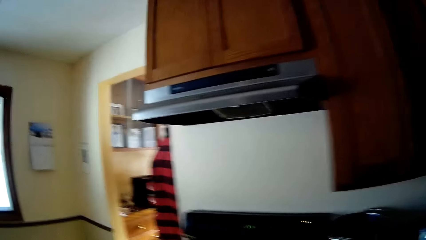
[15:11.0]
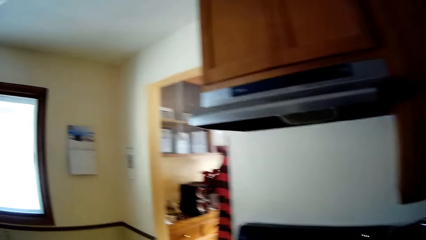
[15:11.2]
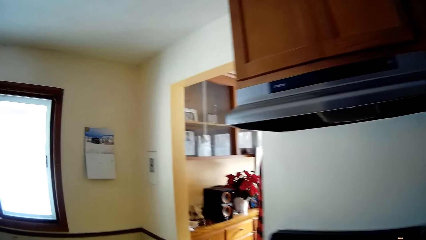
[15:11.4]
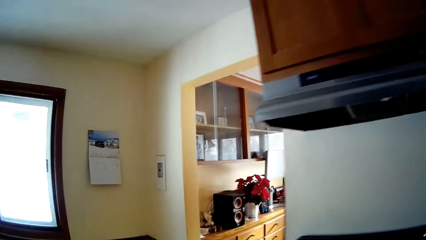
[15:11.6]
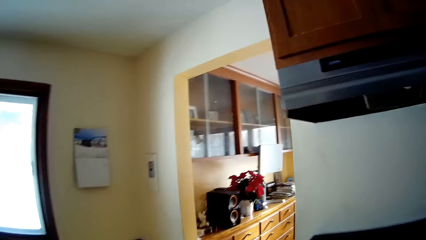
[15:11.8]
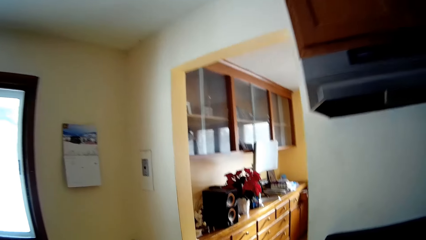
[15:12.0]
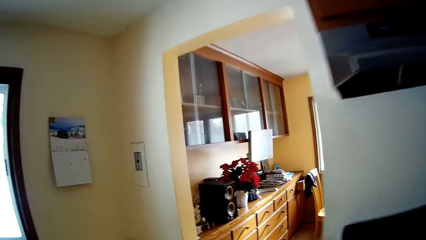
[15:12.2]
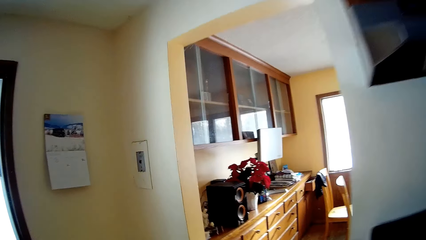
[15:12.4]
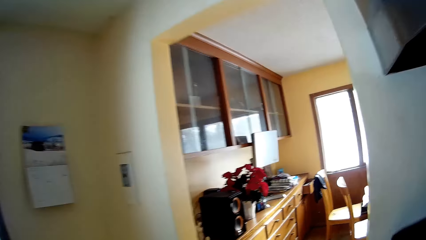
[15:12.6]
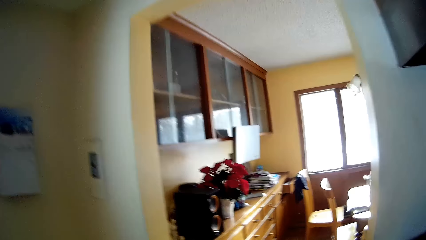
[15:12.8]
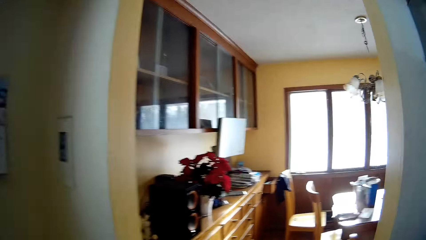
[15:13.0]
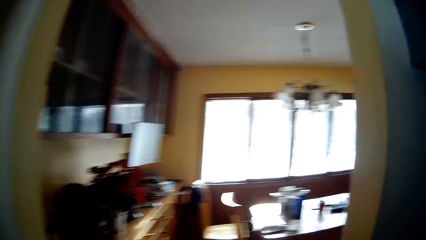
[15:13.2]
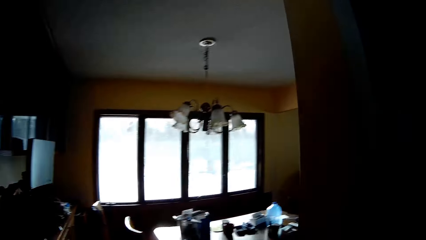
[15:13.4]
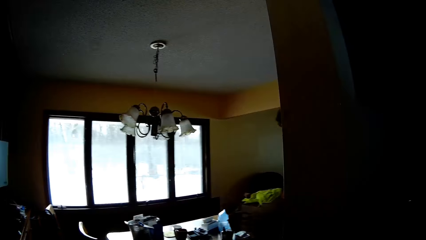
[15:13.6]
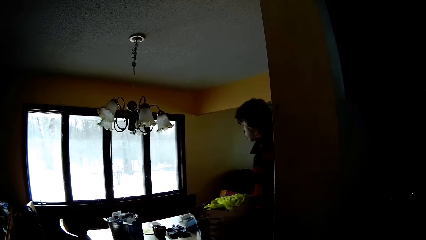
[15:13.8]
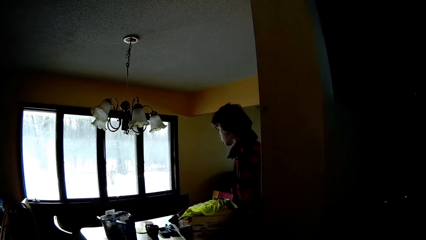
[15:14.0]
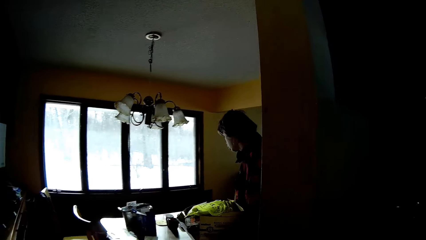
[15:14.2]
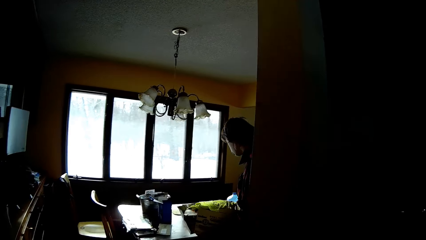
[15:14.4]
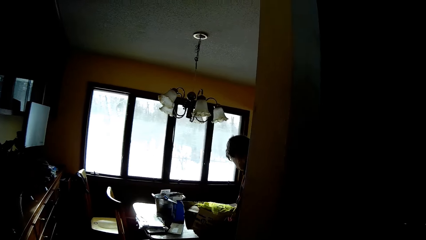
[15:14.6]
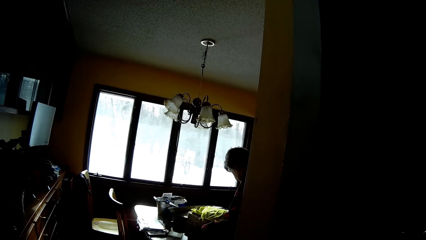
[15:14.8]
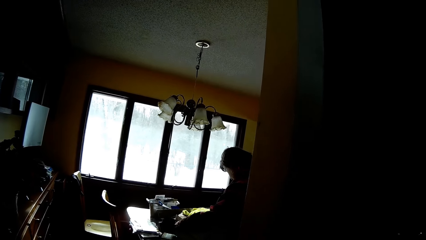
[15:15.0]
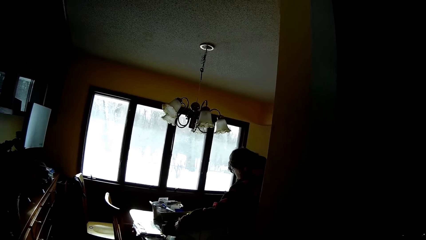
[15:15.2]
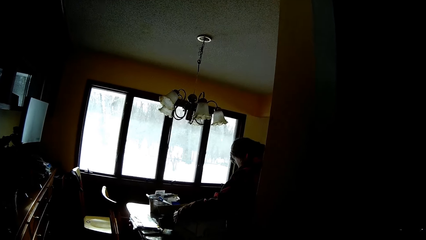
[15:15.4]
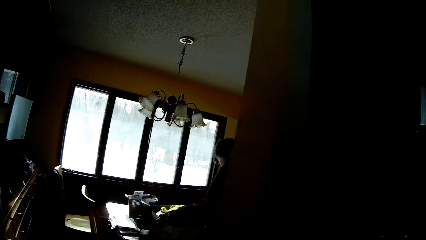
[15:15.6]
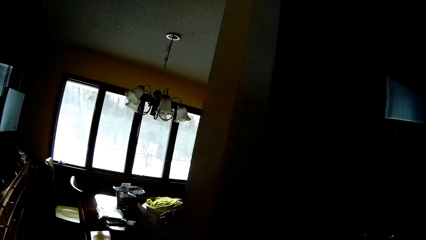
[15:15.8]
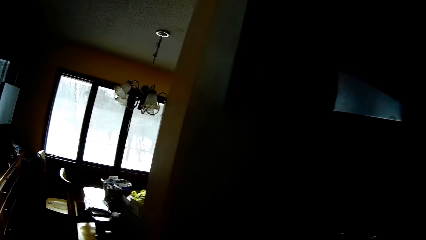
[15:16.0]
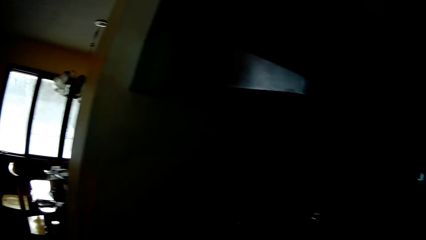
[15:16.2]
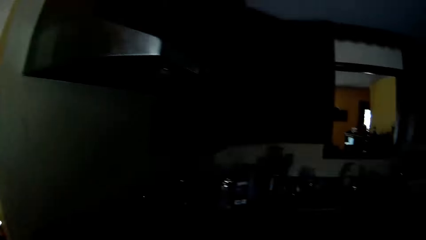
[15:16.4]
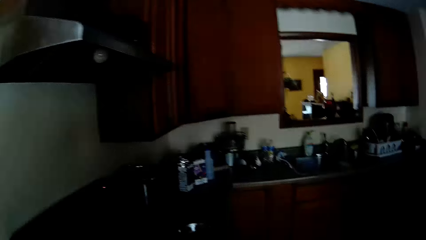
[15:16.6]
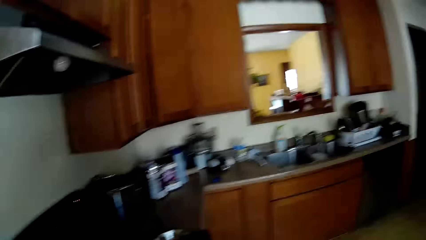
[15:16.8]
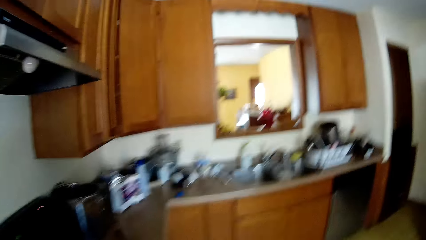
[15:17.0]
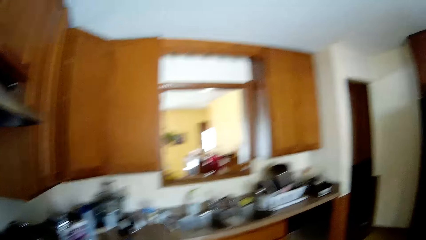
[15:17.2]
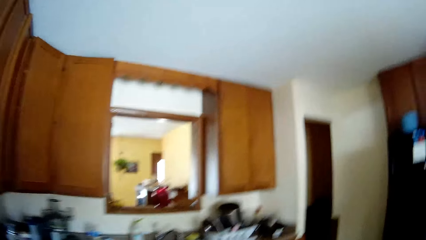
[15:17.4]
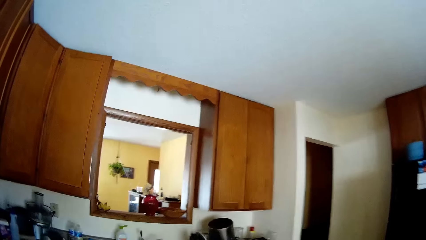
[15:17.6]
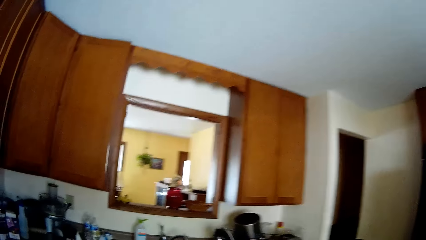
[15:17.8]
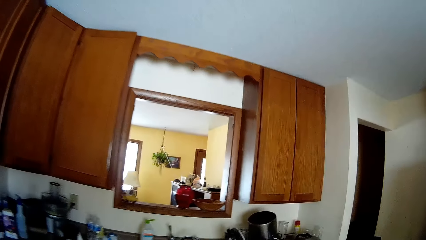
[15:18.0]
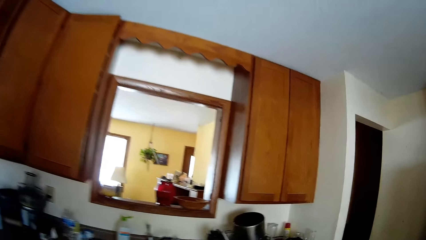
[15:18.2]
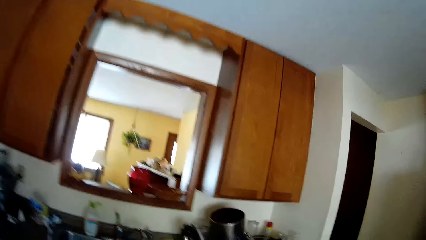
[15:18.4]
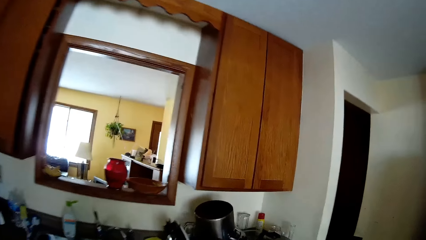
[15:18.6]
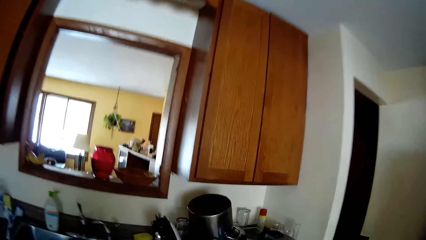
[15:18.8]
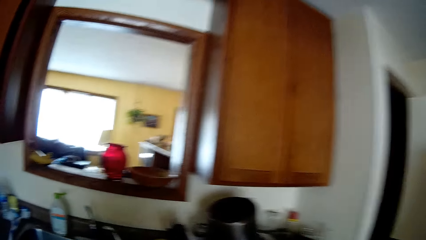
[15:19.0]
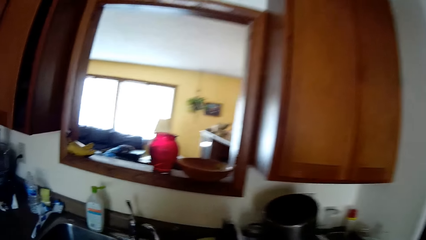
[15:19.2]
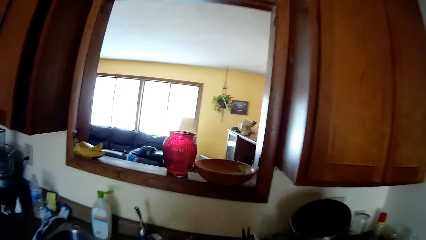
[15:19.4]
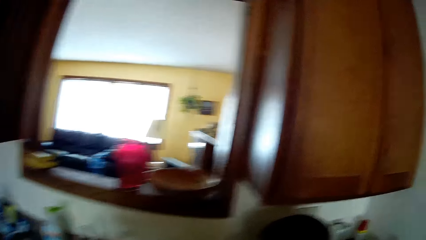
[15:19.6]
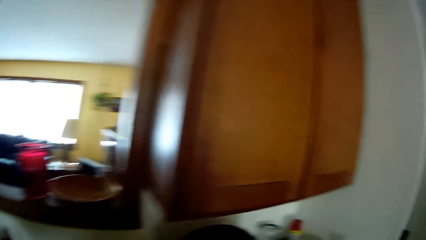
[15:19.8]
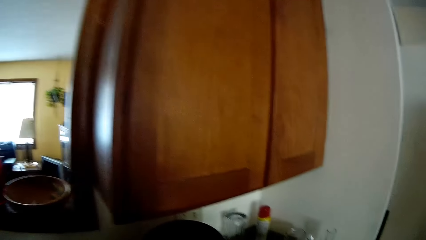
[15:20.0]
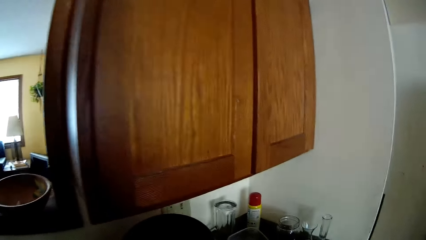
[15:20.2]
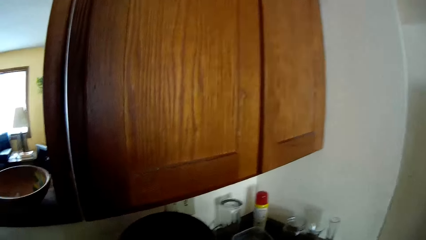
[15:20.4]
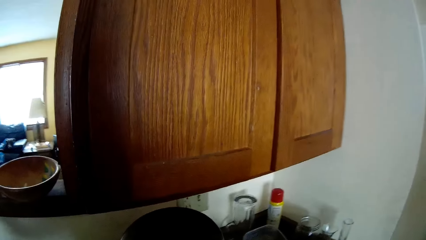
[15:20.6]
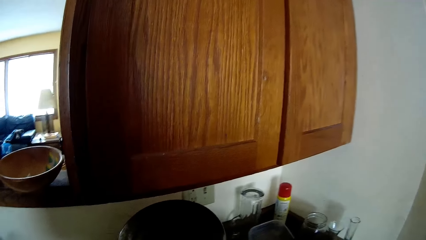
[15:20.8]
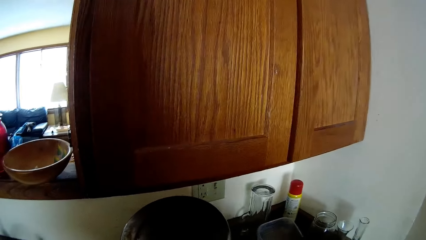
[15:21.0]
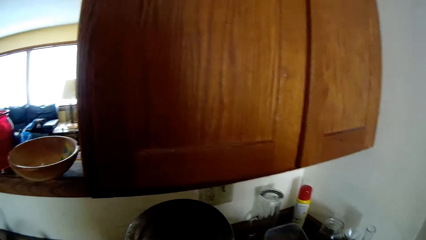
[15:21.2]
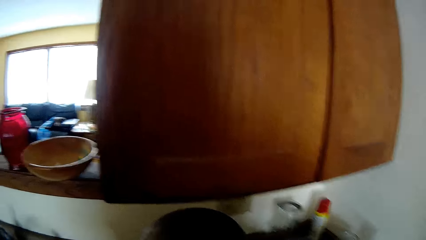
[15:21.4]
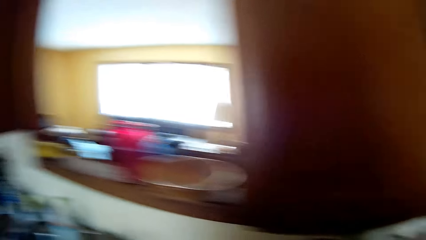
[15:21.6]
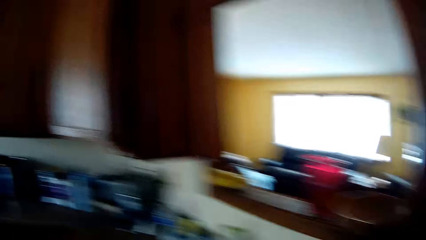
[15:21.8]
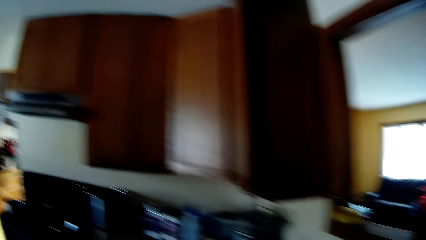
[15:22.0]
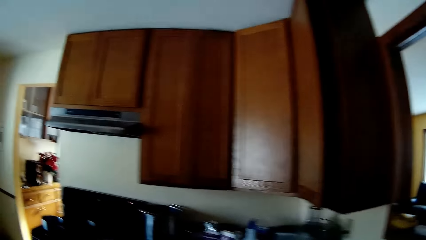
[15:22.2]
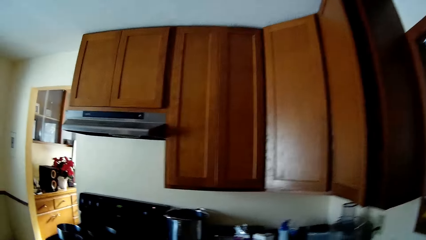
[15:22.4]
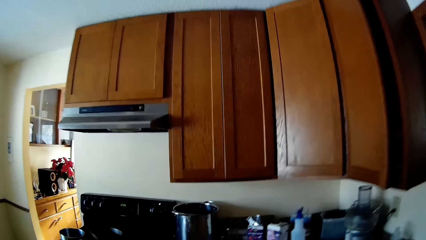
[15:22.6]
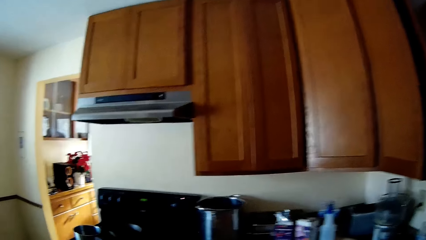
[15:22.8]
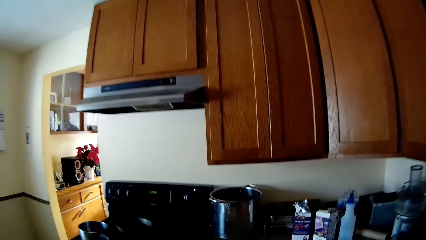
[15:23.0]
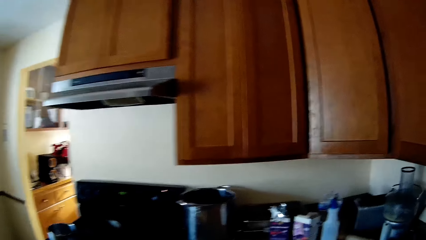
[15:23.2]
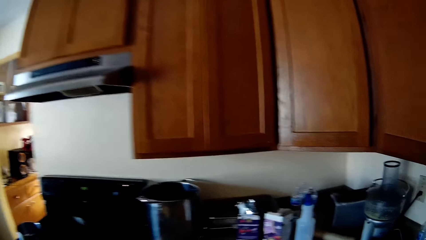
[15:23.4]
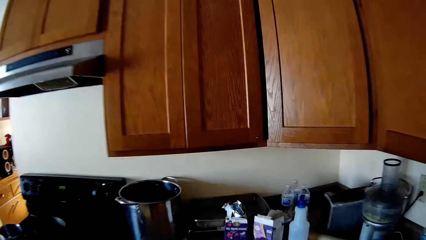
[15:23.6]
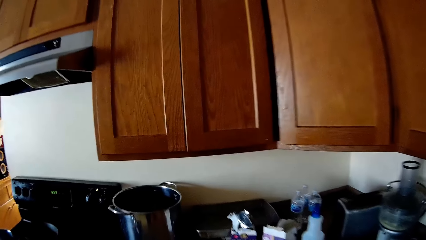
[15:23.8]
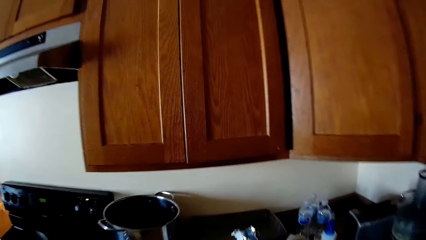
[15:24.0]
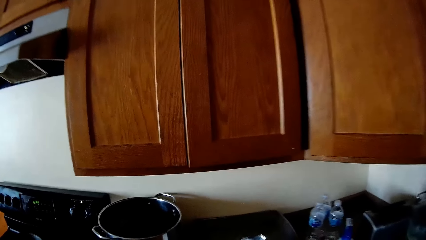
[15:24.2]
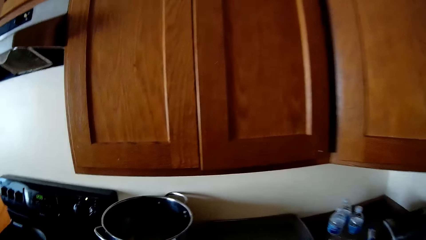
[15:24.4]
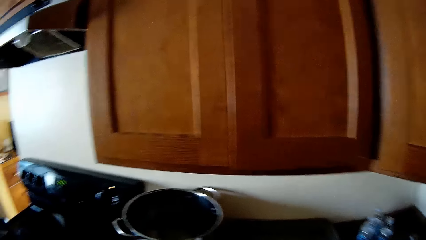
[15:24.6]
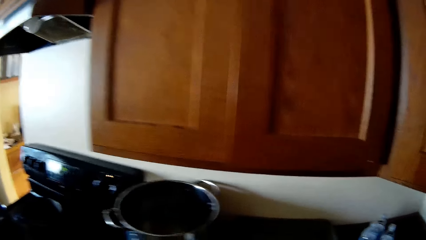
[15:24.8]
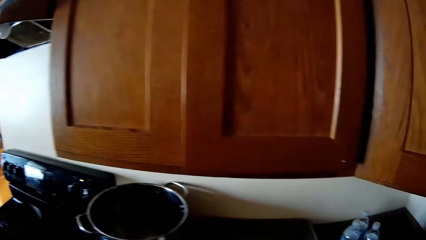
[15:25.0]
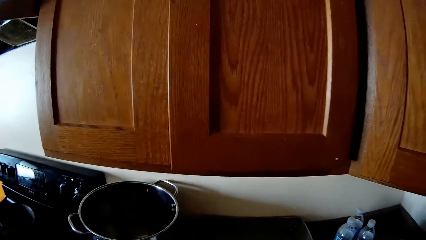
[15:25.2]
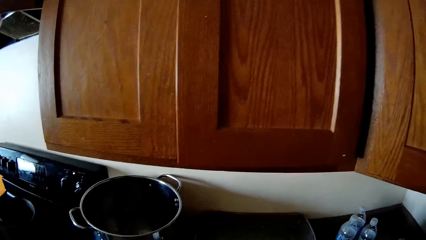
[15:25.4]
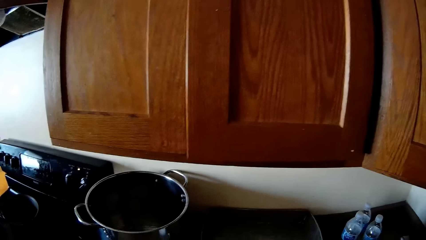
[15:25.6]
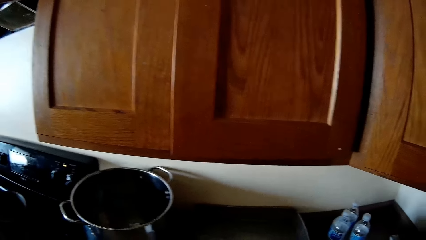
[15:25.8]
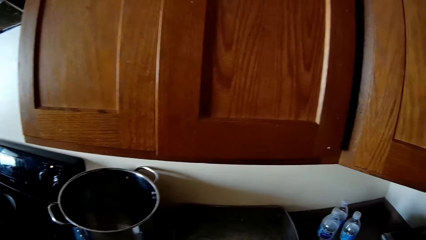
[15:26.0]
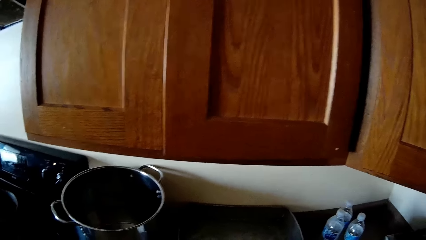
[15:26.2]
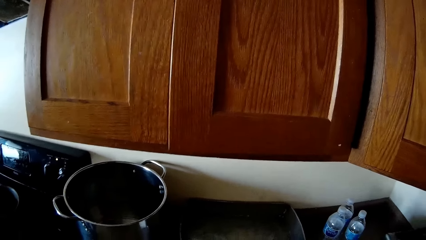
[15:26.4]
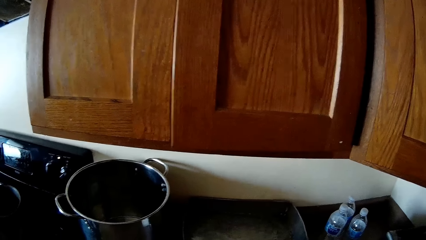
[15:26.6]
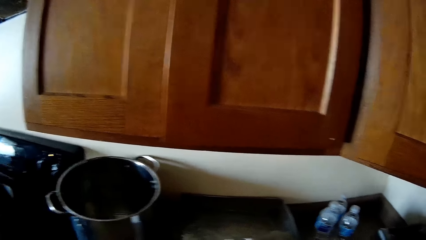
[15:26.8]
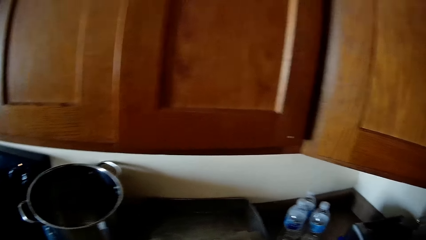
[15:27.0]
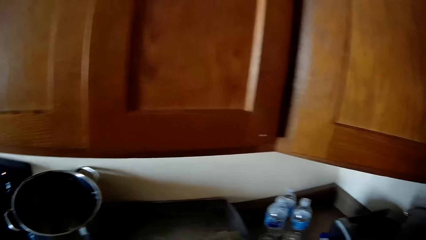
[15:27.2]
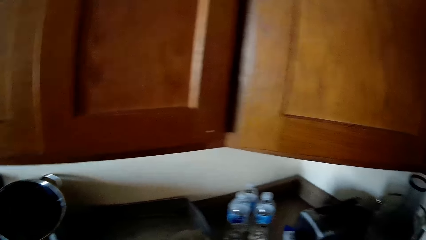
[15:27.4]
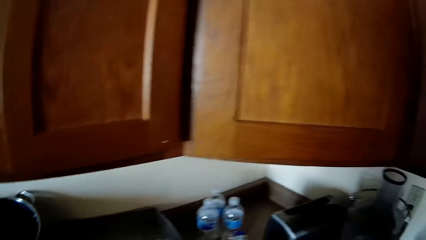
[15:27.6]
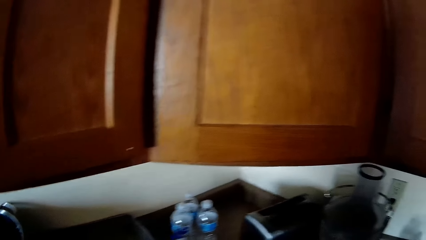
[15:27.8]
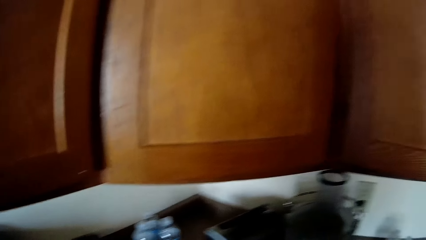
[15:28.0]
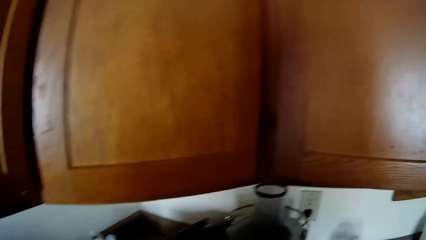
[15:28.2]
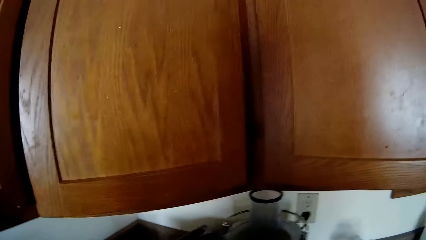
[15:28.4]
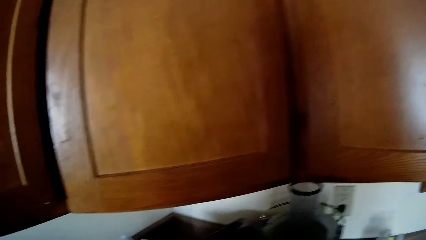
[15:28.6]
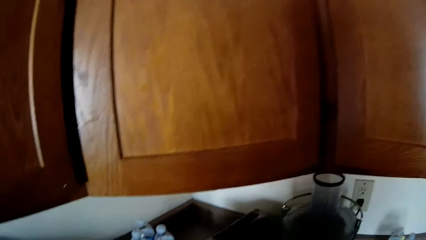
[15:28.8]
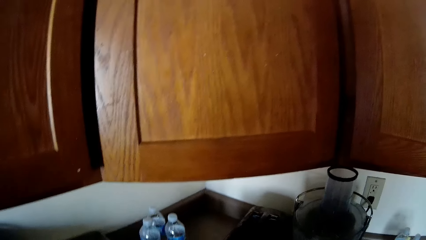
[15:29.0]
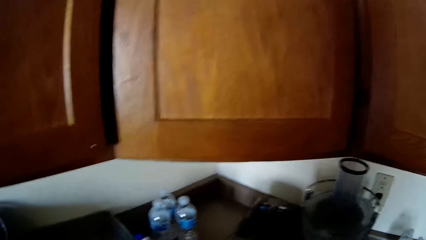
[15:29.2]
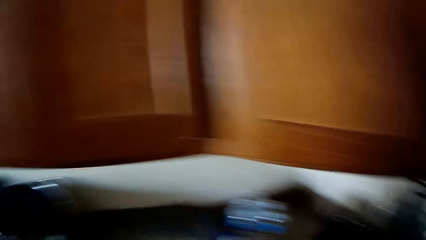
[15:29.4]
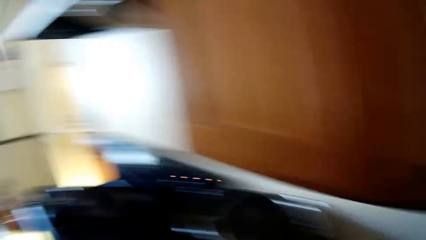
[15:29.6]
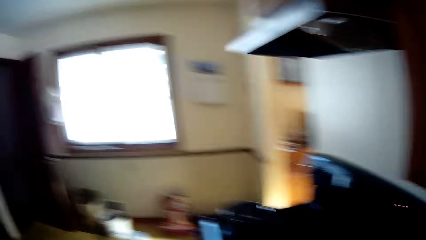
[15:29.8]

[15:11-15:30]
The camera wearer moves around. The man puts a box on the table. The camera wearer moves around. They look around.
